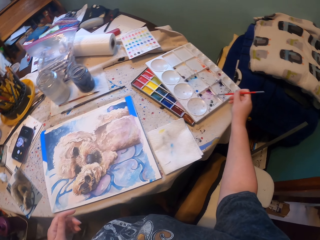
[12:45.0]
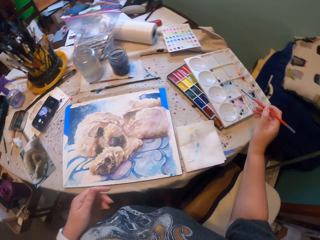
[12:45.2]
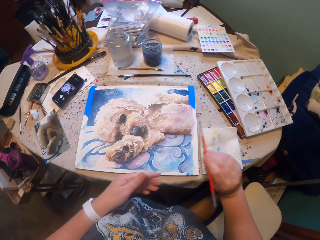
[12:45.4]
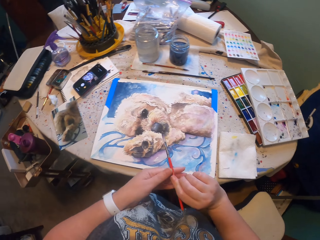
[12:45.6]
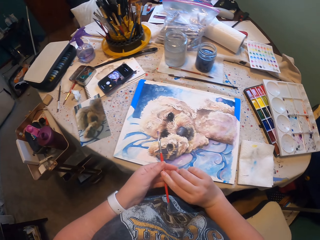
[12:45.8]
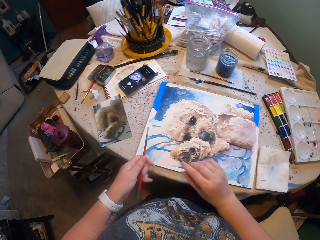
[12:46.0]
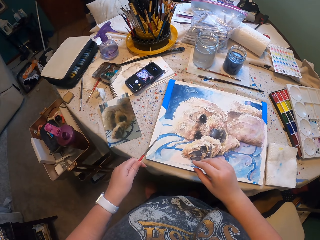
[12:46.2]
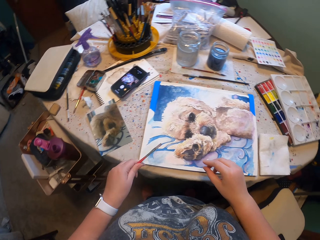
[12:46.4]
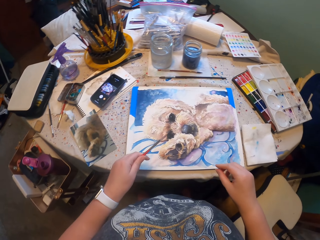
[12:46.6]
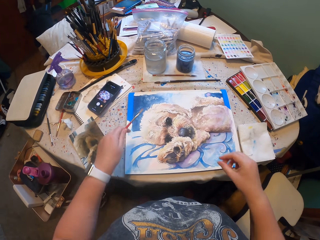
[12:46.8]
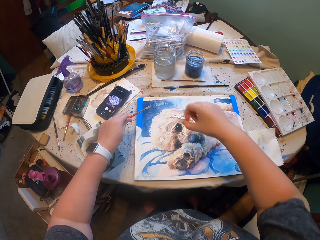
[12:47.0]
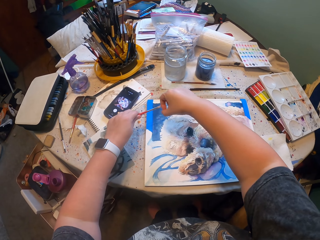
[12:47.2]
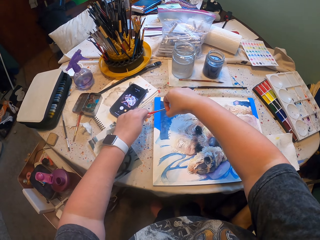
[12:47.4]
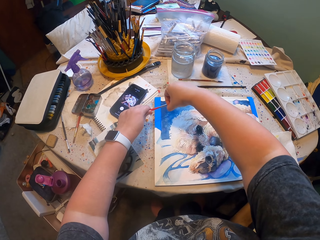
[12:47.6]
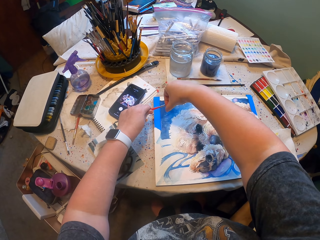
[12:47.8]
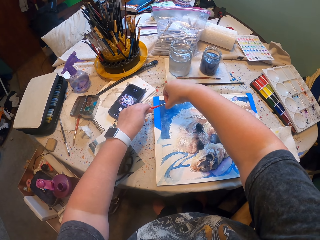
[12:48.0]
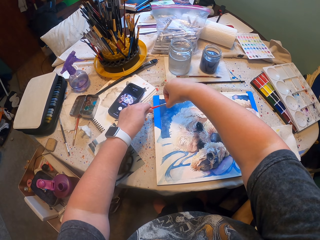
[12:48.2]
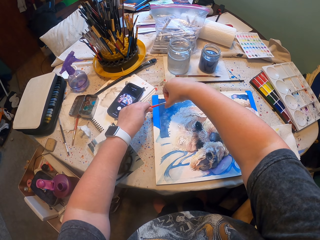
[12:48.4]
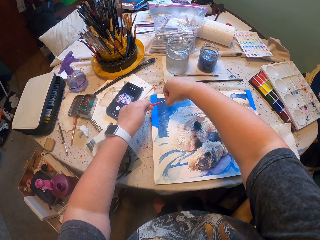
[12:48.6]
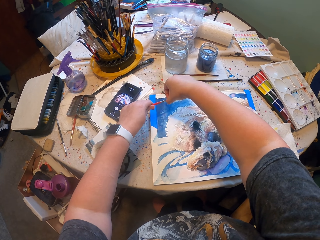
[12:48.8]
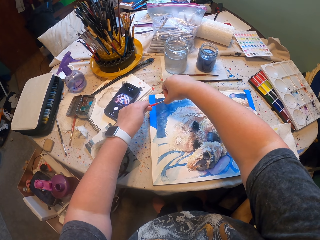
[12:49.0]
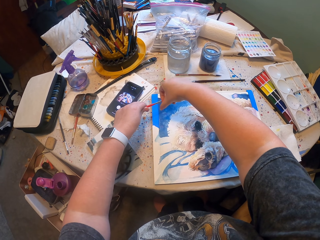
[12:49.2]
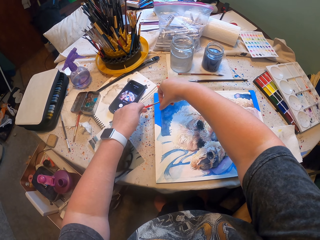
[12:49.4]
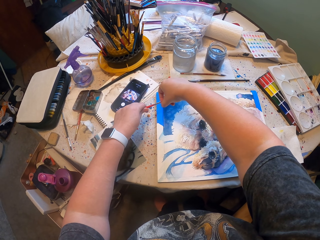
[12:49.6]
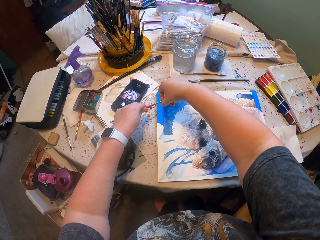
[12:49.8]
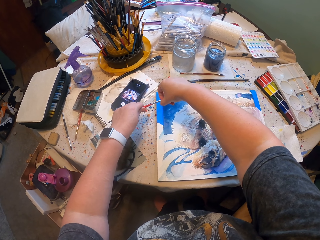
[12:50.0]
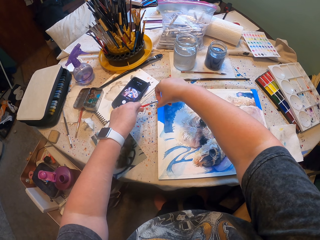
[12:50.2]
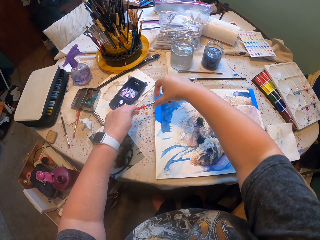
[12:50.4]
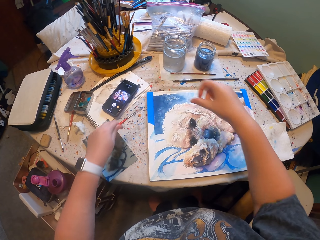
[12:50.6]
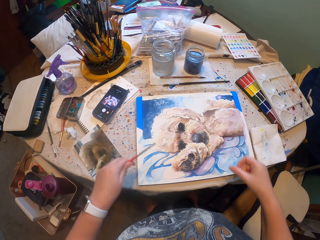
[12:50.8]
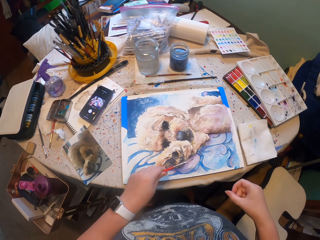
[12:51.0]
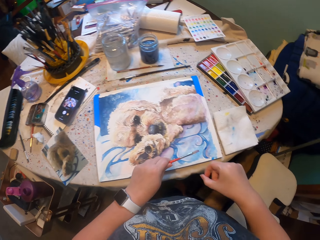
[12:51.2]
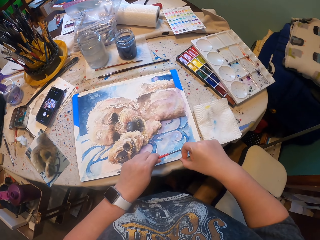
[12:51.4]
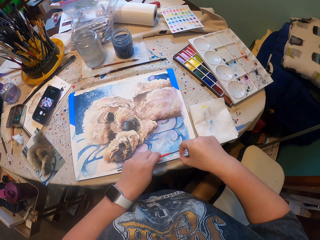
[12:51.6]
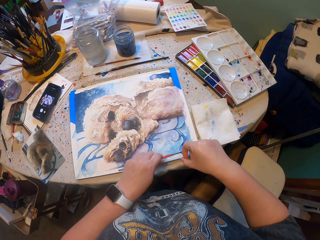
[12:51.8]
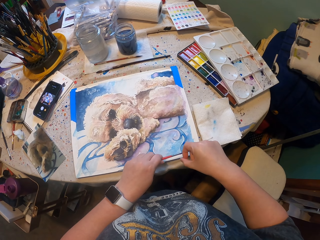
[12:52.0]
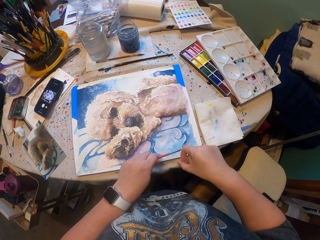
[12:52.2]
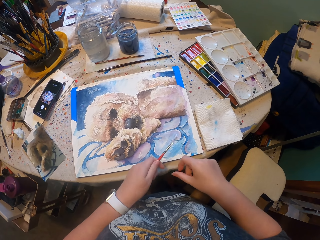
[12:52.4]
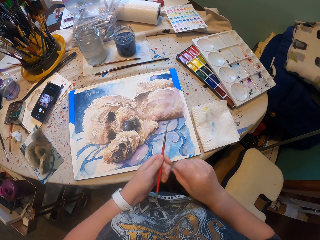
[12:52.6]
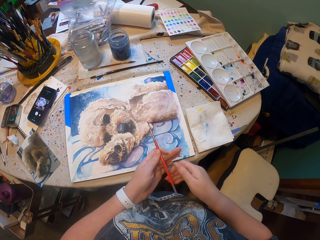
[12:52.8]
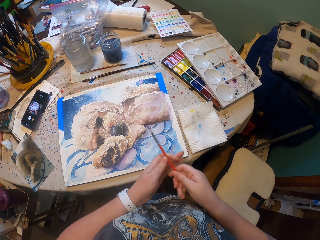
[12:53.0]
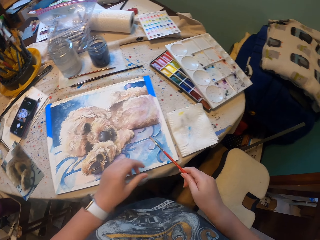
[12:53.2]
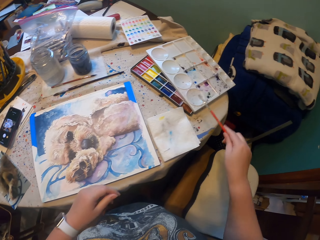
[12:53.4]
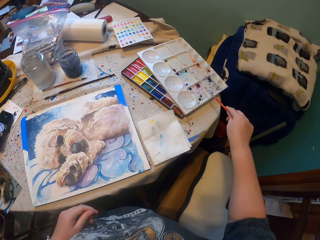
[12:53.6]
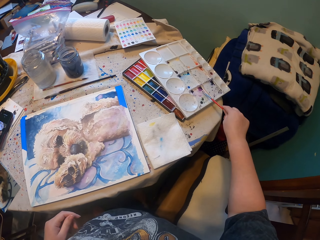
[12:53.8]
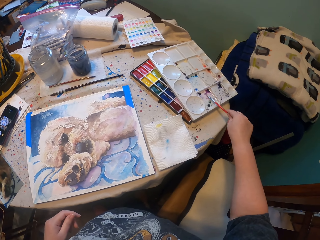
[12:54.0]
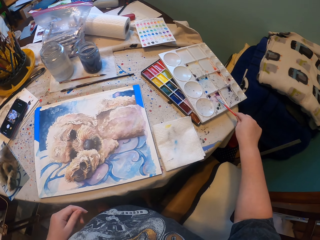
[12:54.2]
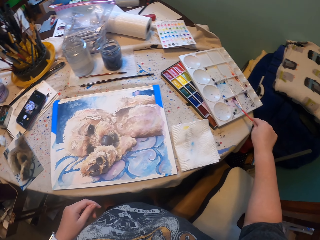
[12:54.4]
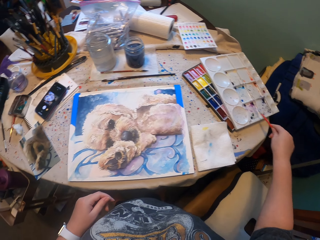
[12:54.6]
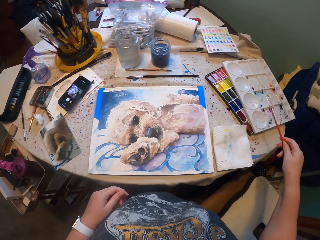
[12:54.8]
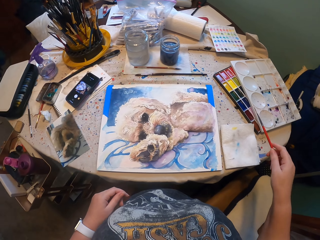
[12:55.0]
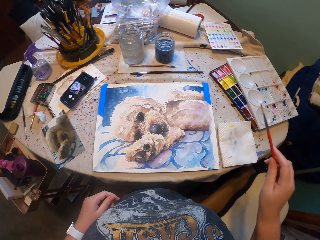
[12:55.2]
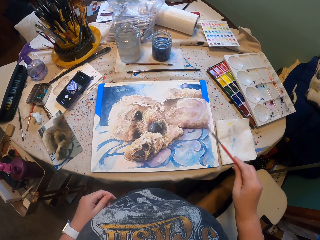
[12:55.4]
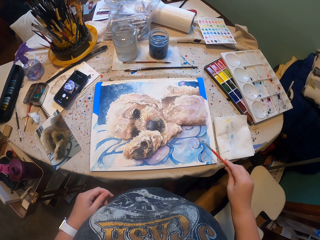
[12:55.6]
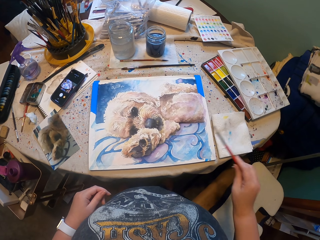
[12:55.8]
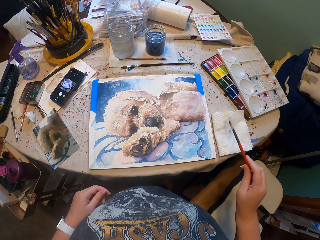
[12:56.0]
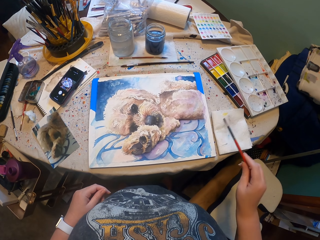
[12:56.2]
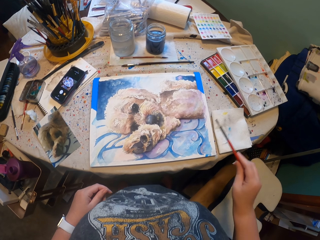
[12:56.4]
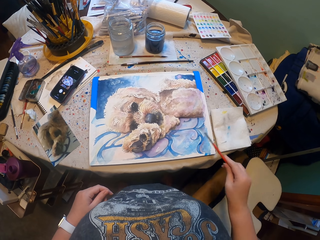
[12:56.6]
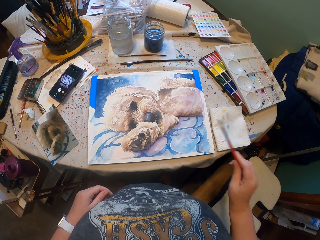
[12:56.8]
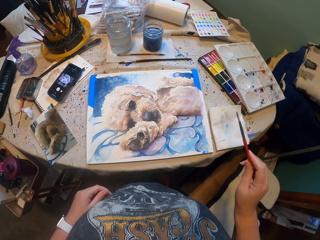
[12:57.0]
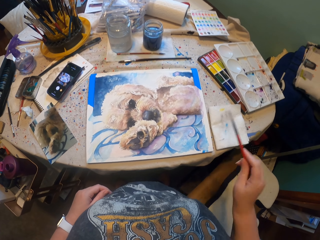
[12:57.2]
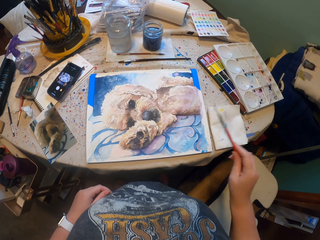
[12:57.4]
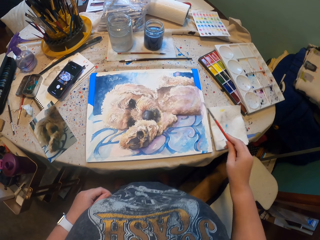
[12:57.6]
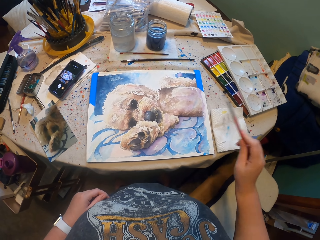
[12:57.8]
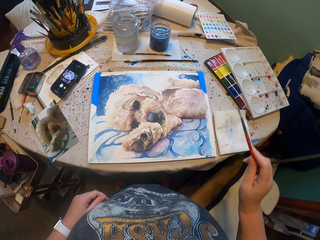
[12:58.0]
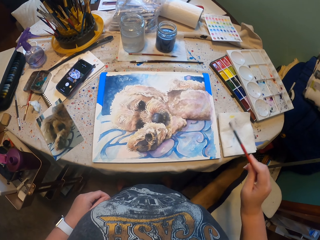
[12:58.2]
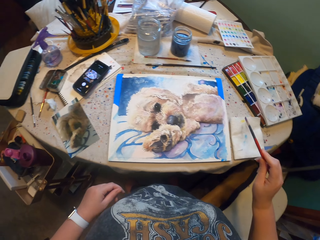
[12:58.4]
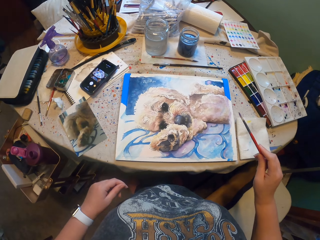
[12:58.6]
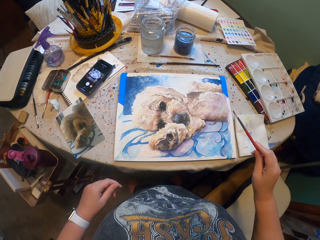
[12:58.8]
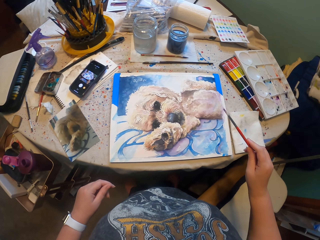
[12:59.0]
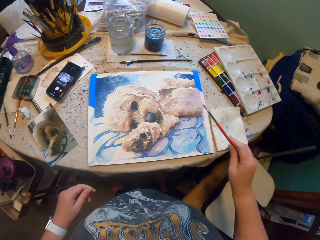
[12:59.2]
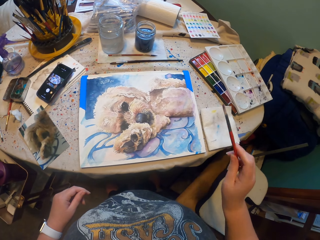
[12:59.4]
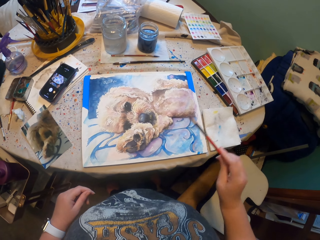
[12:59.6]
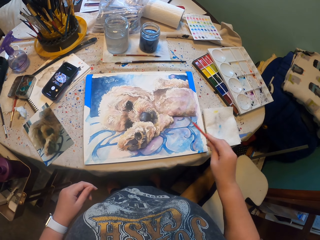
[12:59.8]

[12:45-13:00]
The camera wearer splashes the paint on the picture. He shakes the brush with his fingers. He shakes the brush with his fingers again. He collects paint with the paint brush. He splashes the paint on the picture. He shakes the brush with his fingers. He shakes the brush with his right hand. He shakes the brush with his right hand again.

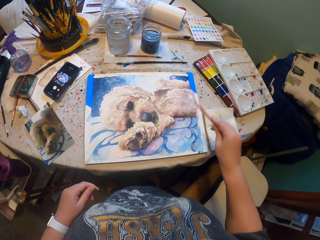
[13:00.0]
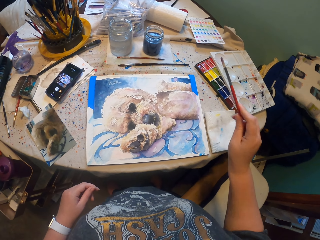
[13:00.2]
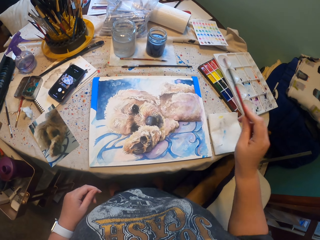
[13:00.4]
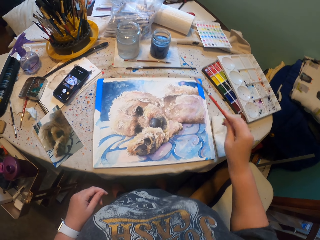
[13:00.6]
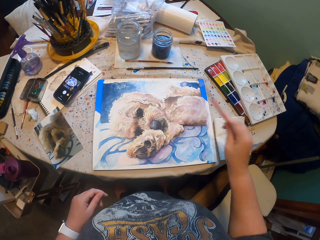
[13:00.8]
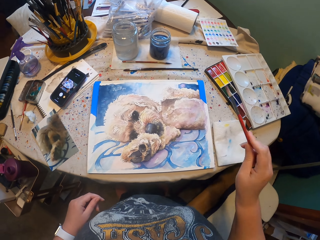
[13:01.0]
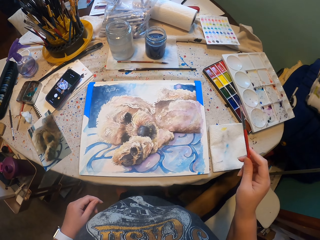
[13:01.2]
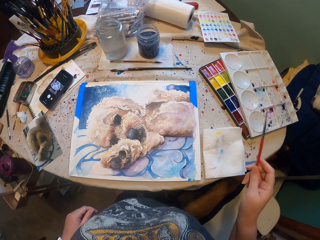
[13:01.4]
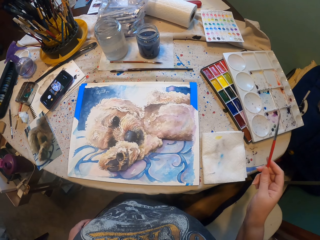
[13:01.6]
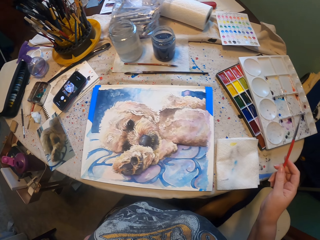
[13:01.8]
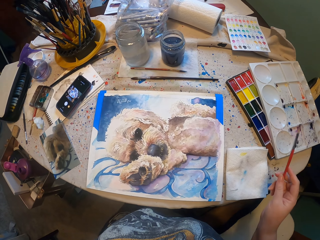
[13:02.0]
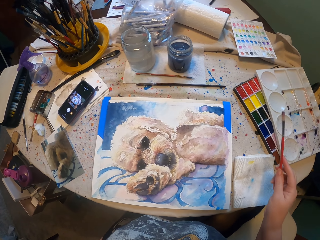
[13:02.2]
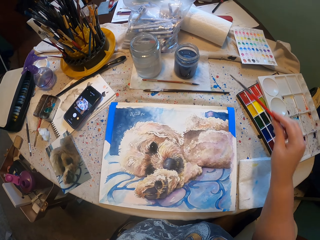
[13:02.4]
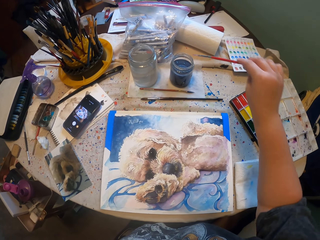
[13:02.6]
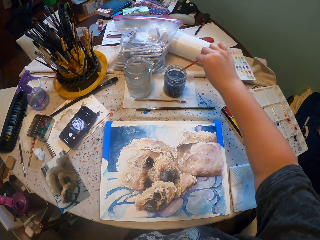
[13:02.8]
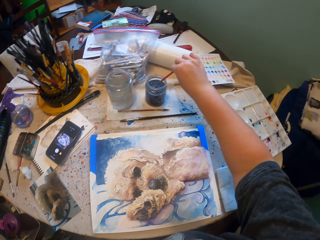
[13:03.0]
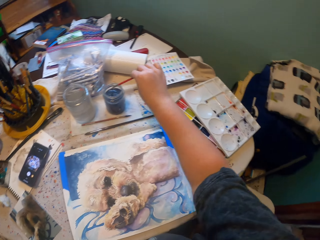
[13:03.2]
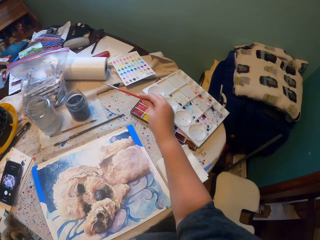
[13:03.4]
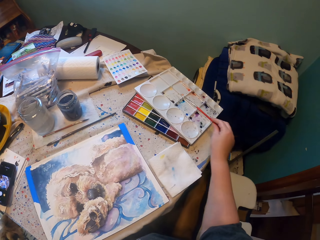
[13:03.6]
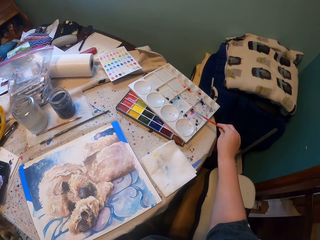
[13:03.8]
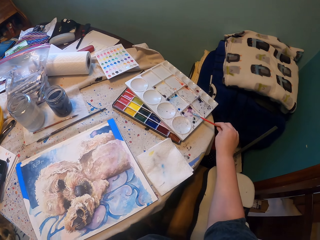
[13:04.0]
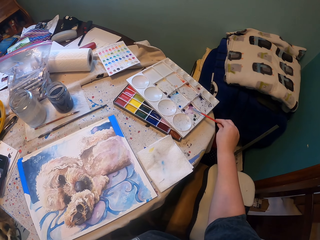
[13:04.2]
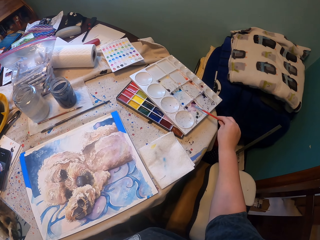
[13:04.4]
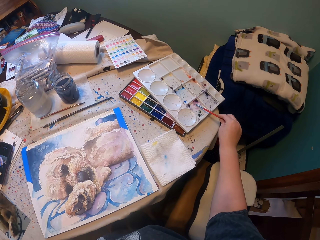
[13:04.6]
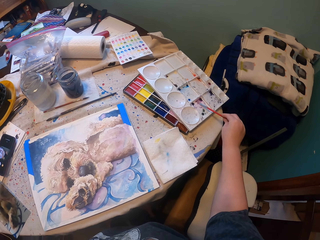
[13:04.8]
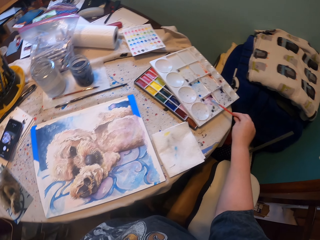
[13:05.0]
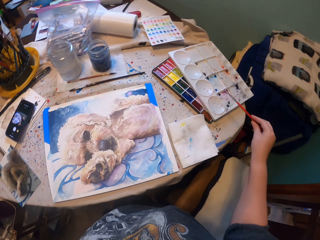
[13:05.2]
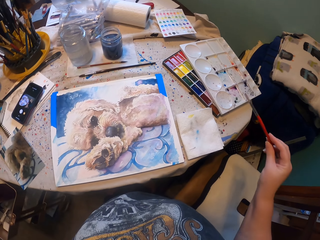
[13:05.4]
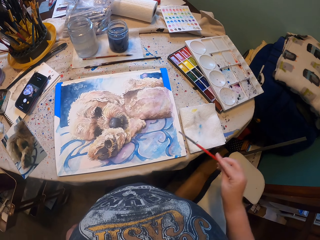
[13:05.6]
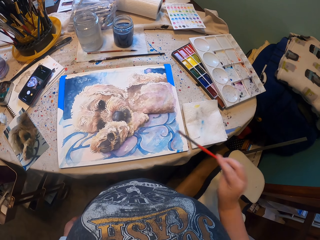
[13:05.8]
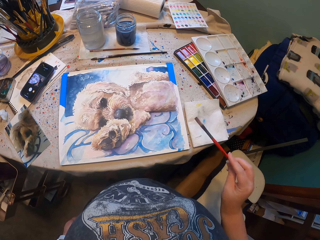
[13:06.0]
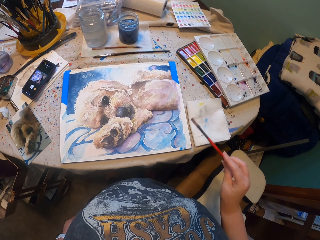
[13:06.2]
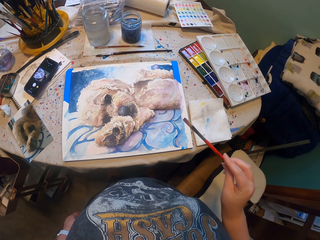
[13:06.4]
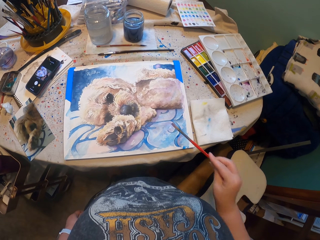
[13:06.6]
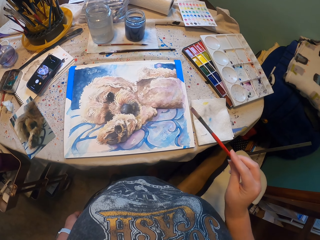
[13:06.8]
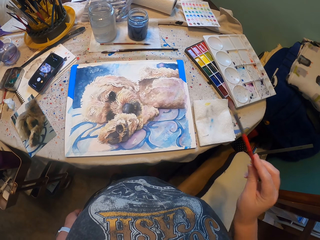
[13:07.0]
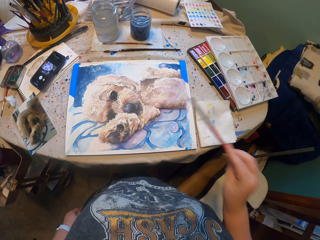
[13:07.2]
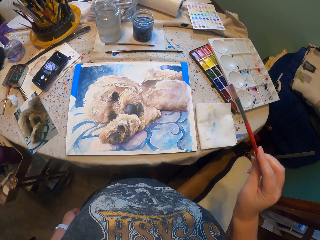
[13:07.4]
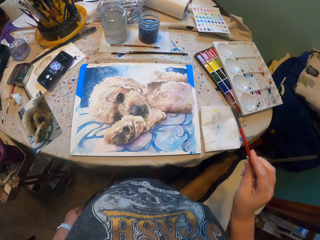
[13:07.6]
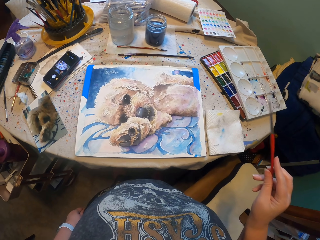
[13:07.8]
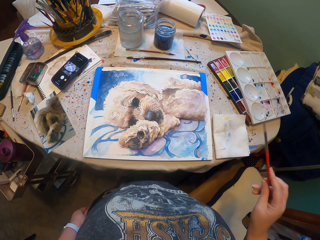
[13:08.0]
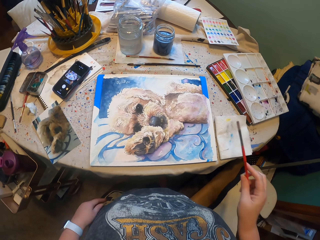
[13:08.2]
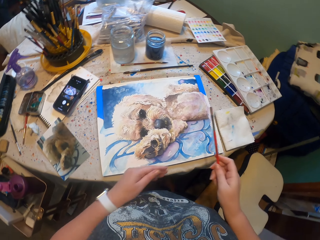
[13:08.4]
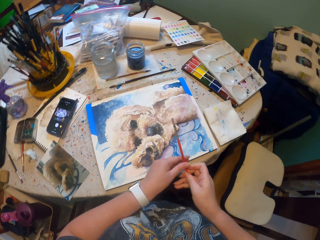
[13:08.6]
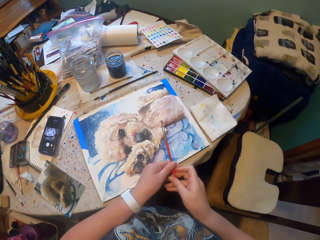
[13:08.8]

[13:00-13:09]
The camera wearer shakes the brush with his right hand. He shakes the brush with his right hand again. He dips the paint brush into the blue paint. He collects paint with the paint brush. He shakes the brush with his right hand and splashes the paint on the picture.
